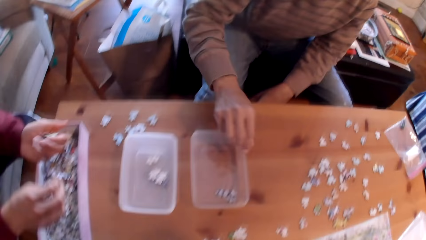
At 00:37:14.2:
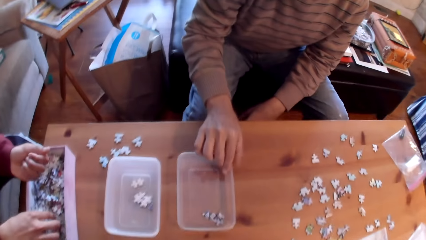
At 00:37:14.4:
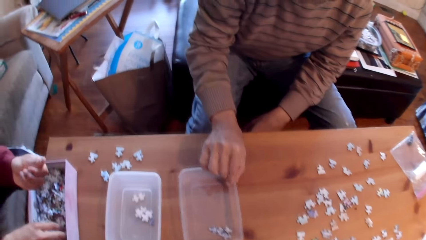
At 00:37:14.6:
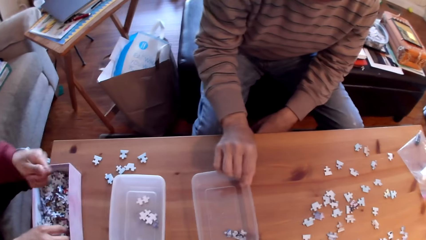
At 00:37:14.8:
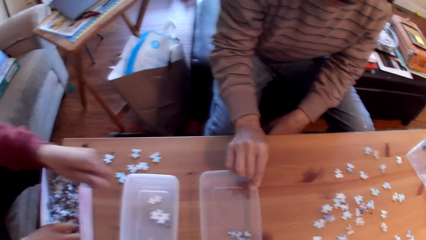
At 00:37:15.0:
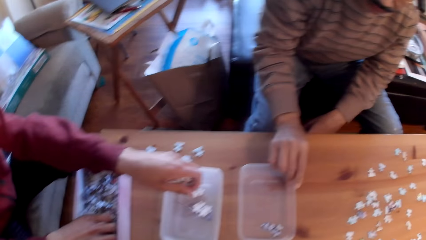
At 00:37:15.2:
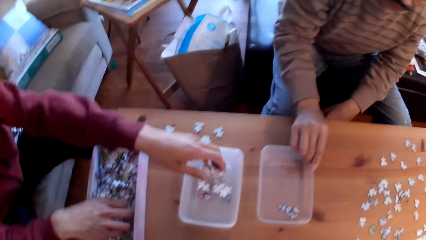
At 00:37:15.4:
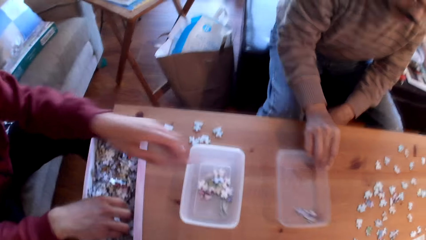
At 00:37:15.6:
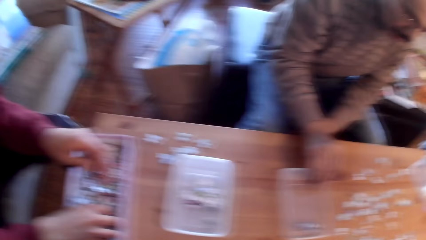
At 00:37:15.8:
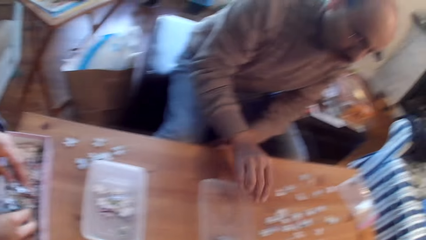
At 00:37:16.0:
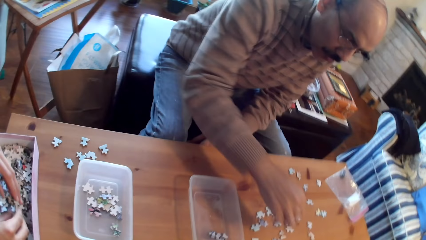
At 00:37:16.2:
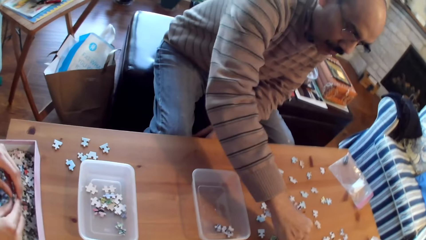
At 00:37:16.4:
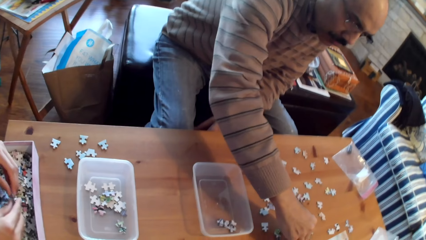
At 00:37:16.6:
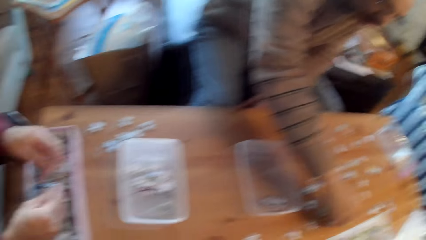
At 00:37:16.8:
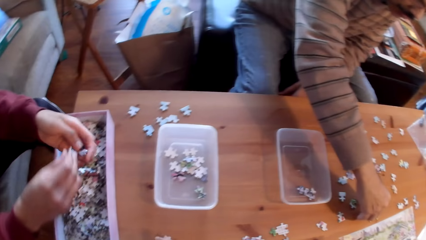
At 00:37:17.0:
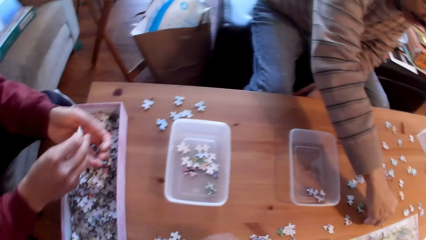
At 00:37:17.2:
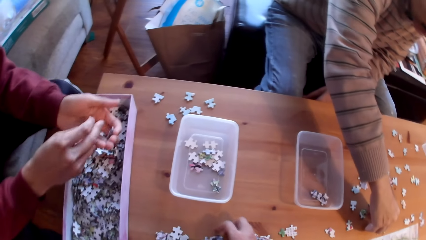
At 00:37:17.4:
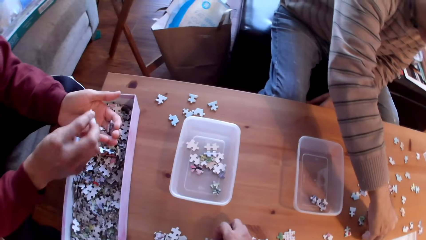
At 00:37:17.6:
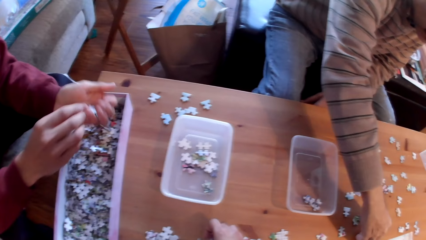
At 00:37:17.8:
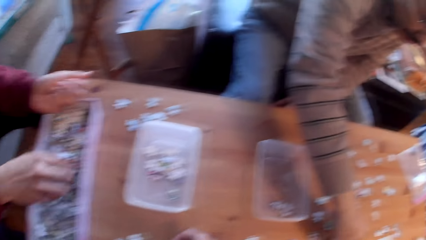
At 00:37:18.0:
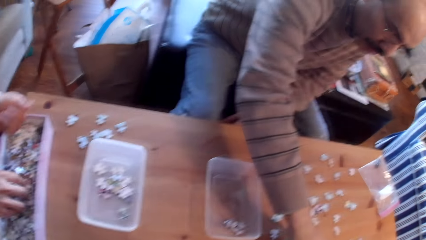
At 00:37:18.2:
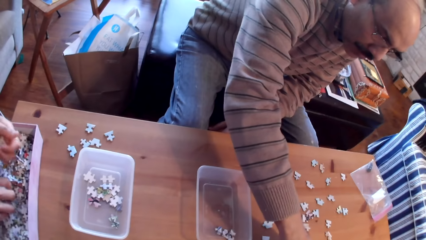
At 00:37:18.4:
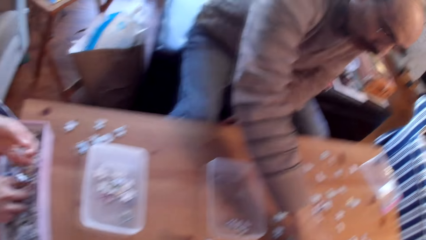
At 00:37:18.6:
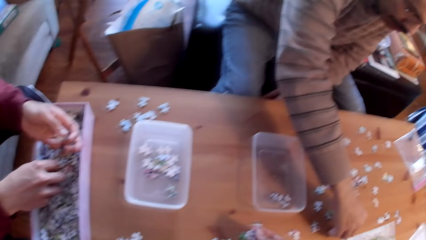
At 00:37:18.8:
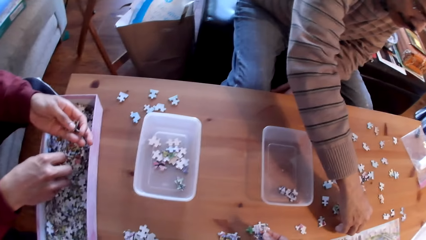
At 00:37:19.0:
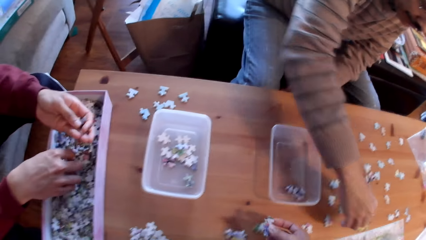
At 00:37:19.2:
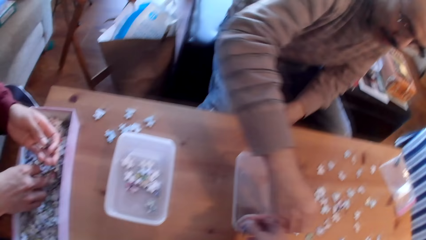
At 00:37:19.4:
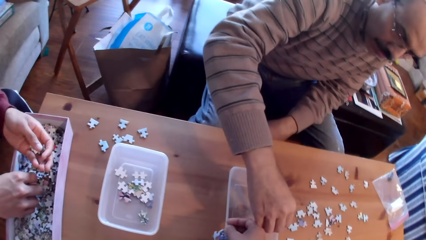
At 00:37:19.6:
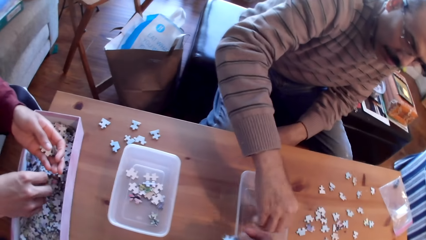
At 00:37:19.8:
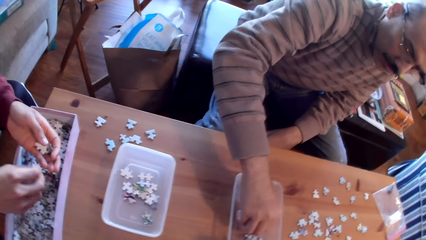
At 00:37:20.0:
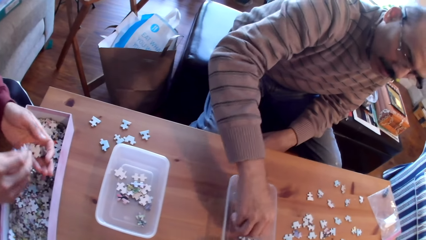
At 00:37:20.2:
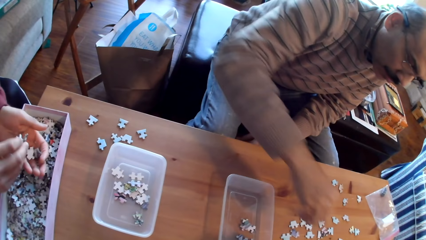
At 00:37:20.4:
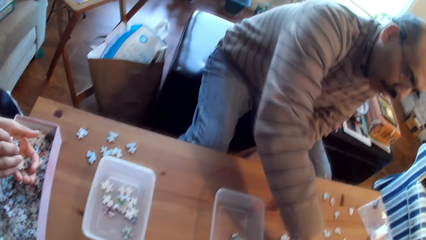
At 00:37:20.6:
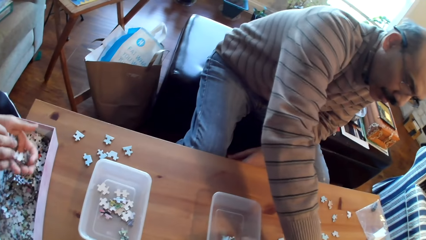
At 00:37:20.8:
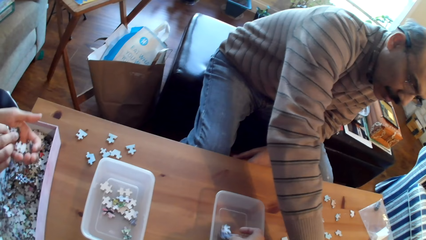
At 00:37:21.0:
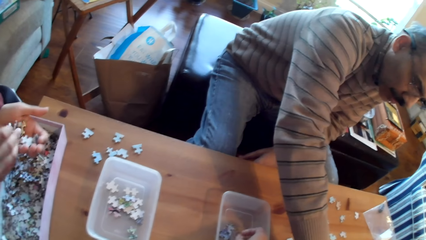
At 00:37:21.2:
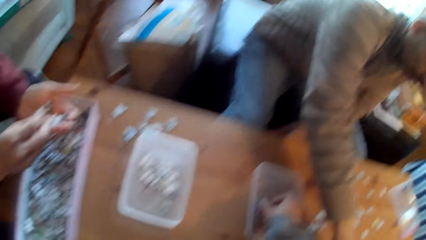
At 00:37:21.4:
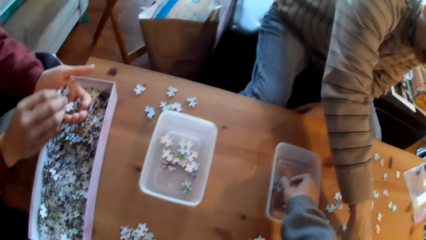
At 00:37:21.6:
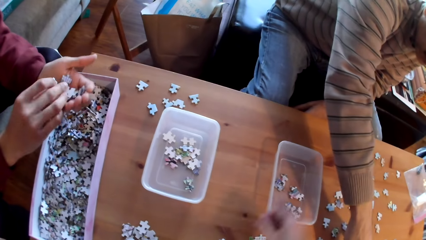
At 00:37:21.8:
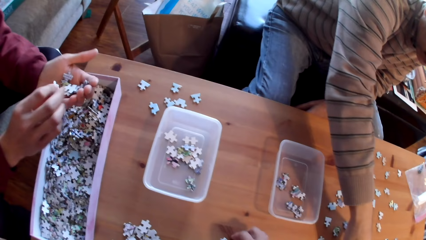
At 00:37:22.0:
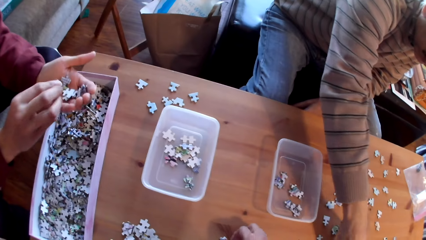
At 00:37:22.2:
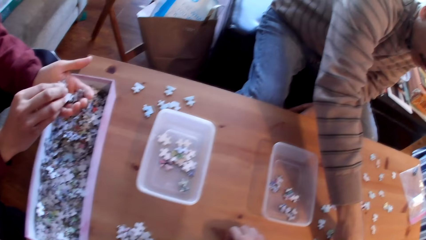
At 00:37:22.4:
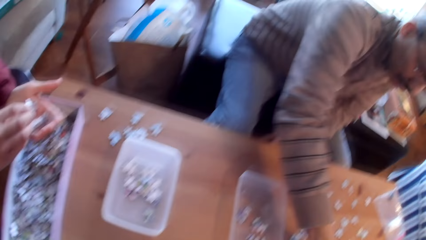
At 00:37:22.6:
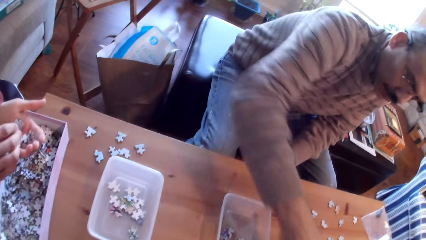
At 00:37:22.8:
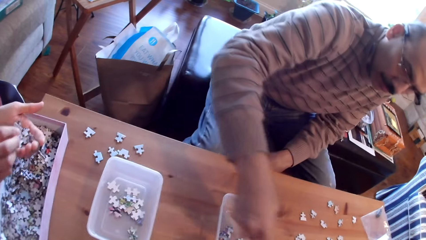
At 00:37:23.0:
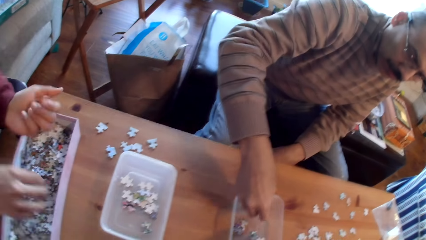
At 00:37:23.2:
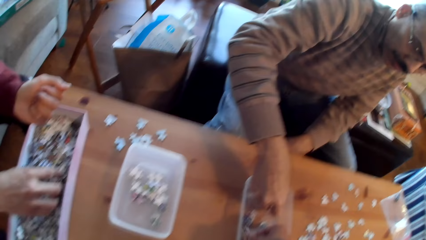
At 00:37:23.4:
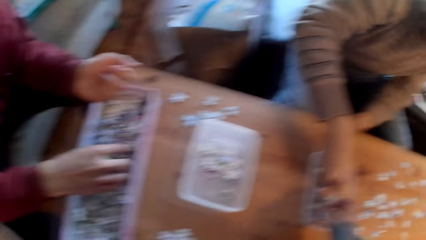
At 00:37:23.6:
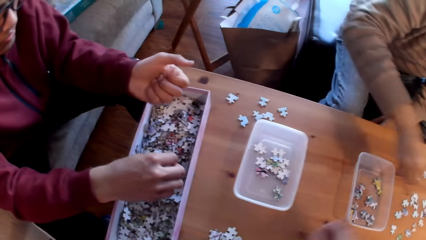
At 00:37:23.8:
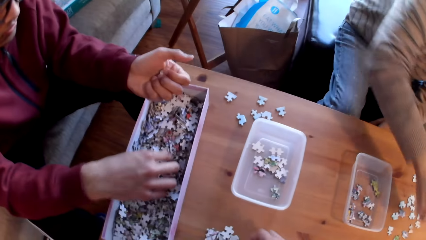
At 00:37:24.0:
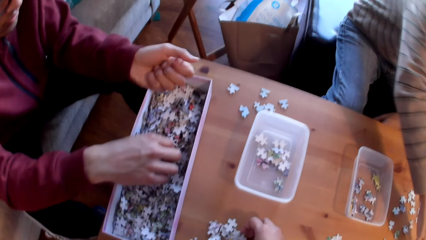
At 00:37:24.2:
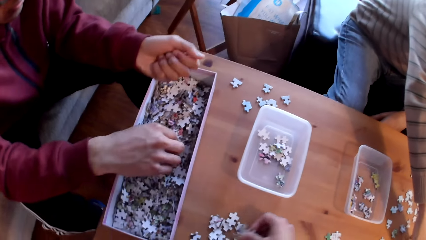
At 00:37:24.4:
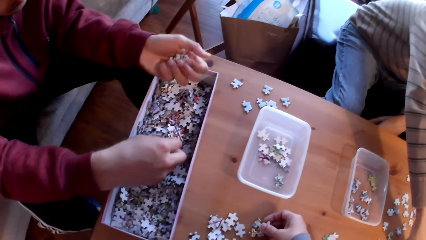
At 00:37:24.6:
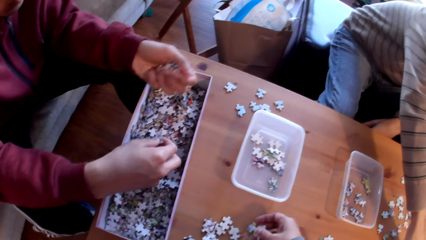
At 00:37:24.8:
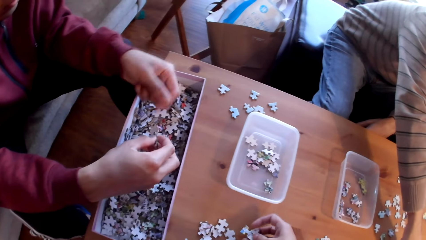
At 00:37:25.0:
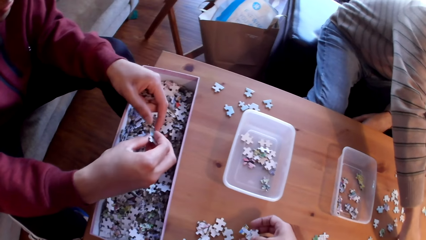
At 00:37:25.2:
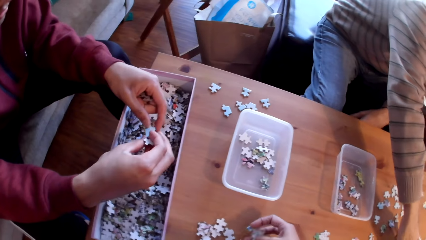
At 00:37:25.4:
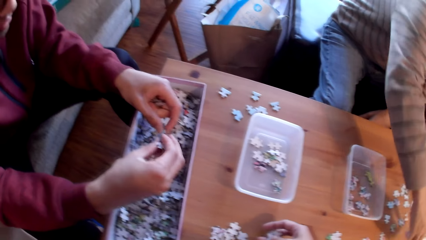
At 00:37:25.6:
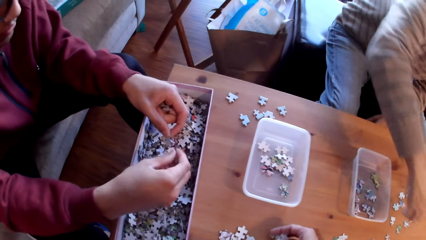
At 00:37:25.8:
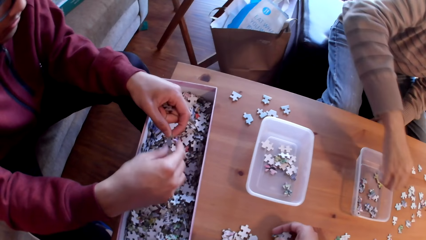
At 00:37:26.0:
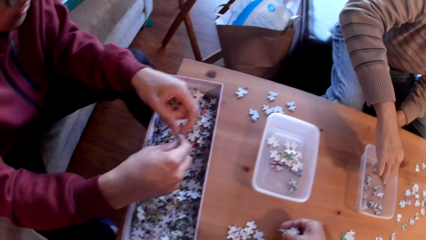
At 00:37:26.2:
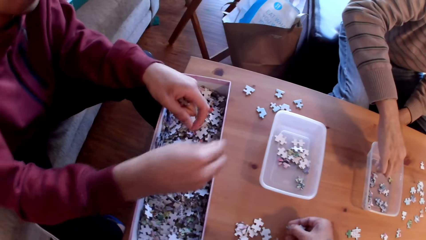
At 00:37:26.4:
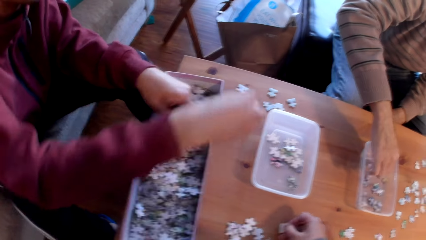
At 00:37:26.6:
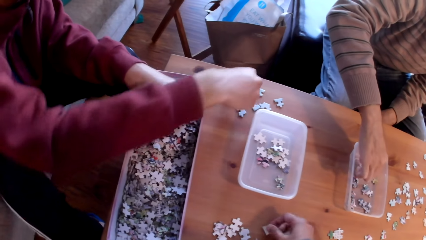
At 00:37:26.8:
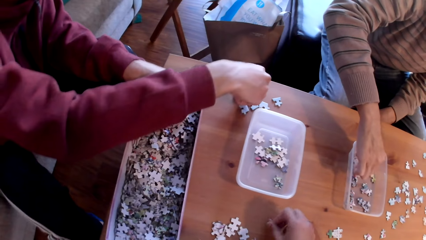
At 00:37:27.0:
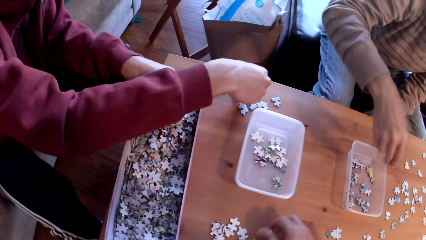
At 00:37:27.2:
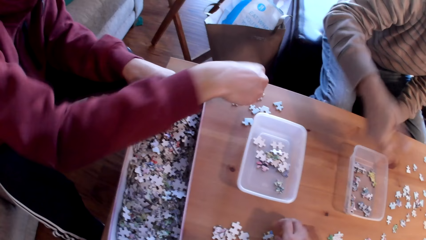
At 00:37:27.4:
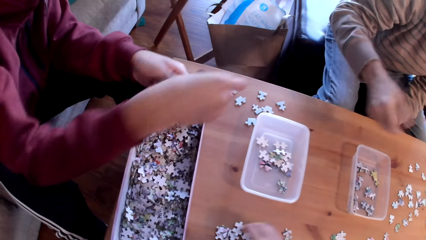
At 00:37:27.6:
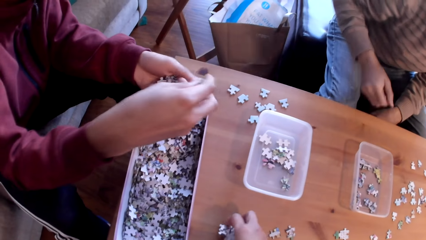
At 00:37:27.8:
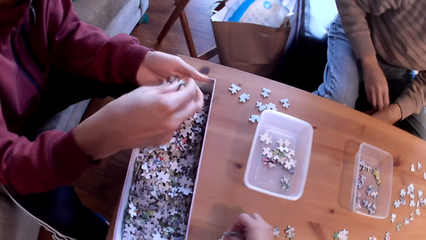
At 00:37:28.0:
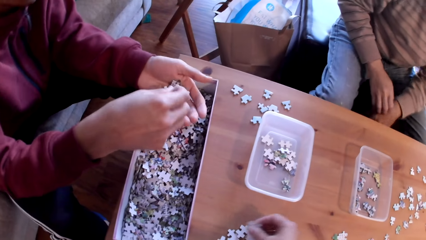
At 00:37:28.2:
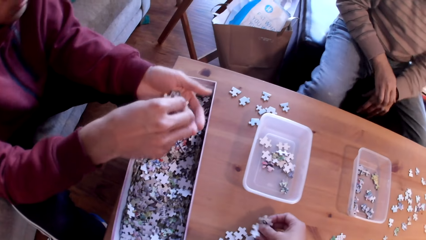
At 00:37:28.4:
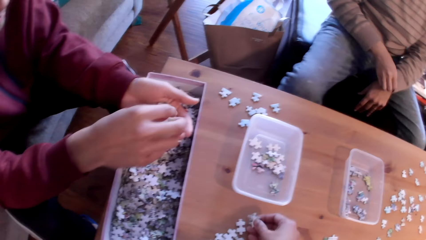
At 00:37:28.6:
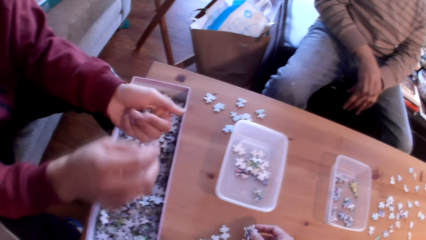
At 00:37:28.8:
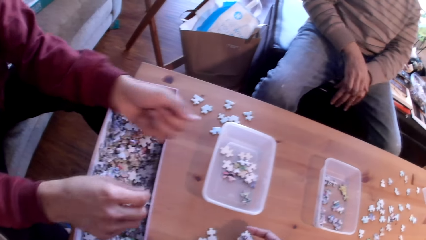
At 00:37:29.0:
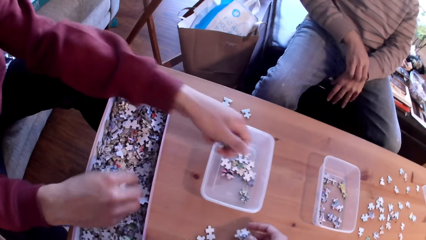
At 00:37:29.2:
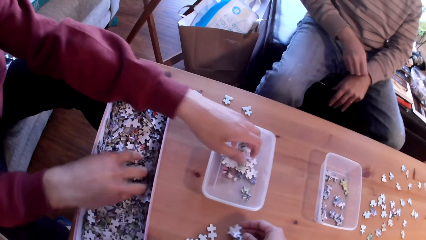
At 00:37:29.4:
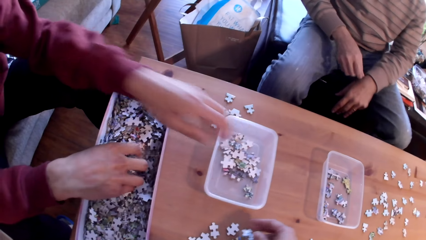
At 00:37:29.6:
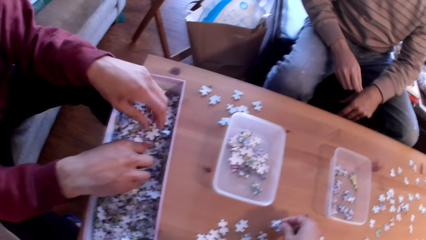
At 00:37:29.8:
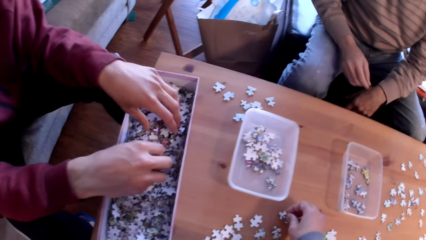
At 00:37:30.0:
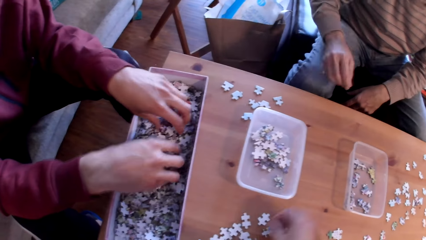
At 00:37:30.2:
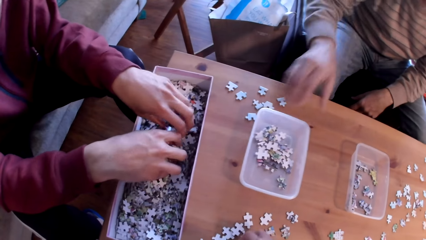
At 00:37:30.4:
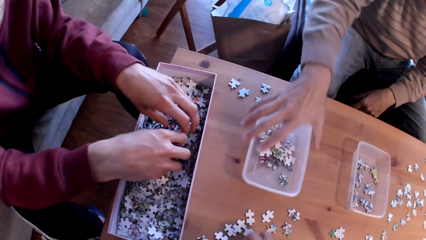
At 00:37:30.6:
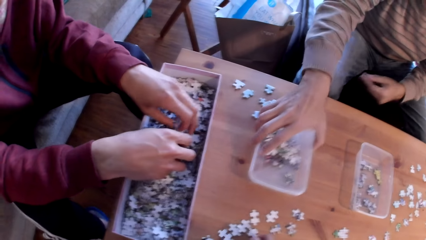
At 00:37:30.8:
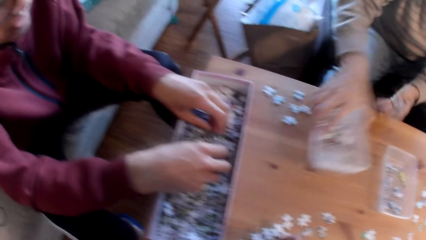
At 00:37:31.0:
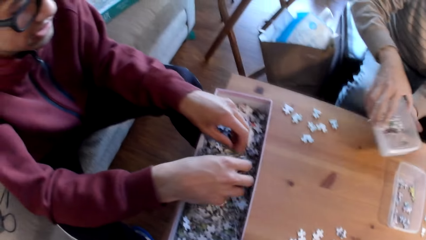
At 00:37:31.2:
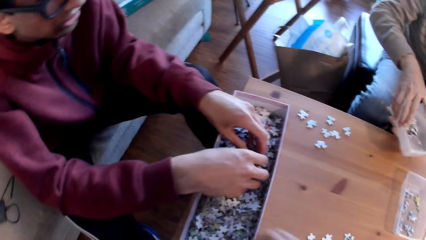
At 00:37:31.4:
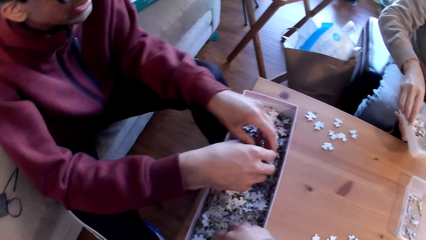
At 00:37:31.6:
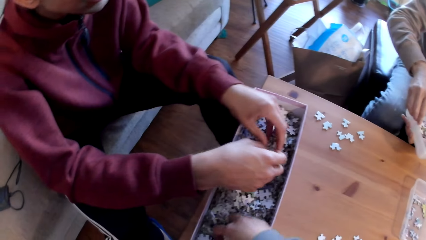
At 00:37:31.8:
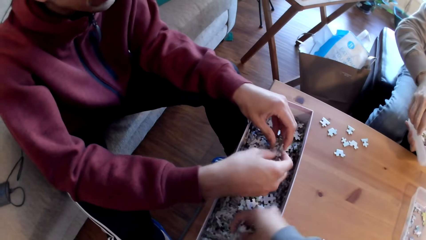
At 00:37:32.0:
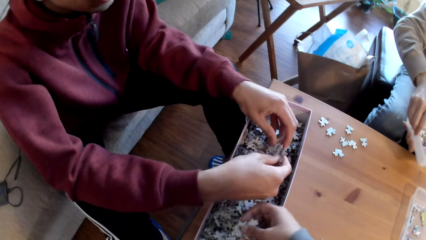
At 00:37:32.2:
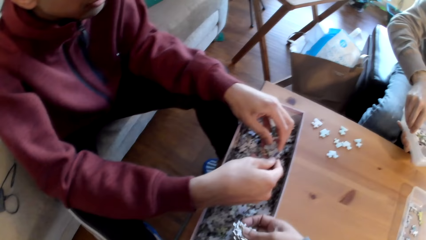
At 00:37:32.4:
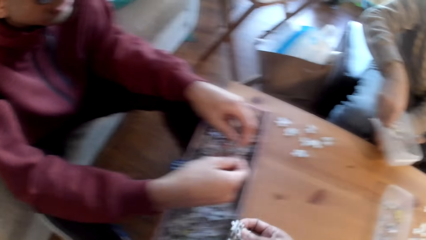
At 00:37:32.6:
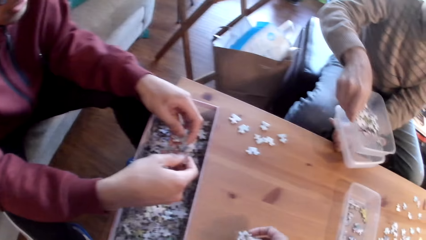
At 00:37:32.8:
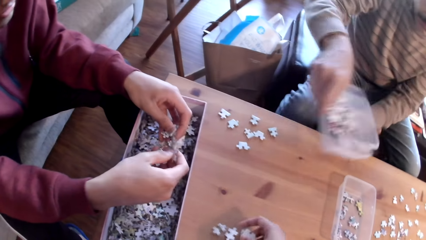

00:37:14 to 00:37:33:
A man adjusts a can on the table and sorts puzzle pieces on the table. Another man sorts puzzle pieces. He sorts puzzle pieces again. The first man sorts puzzle pieces. He sorts puzzle pieces again. The camera wearer sorts puzzle pieces. The other man sorts puzzle pieces. The camera wearer sorts puzzle pieces. The first man picks up a can from the table.
